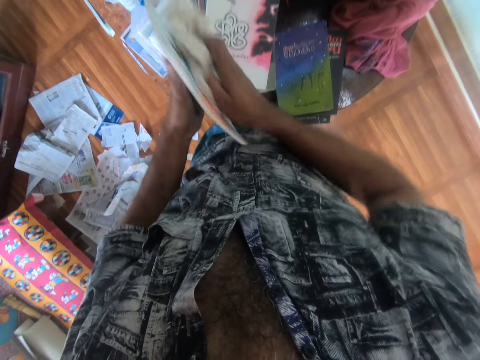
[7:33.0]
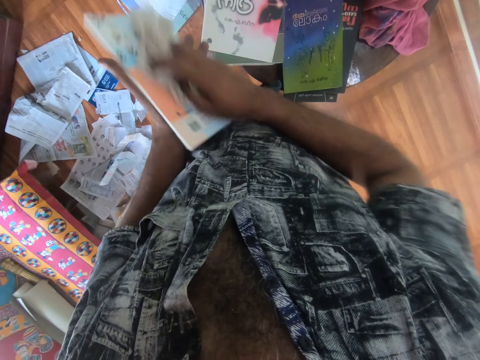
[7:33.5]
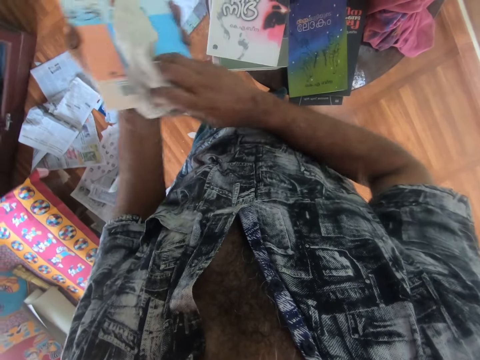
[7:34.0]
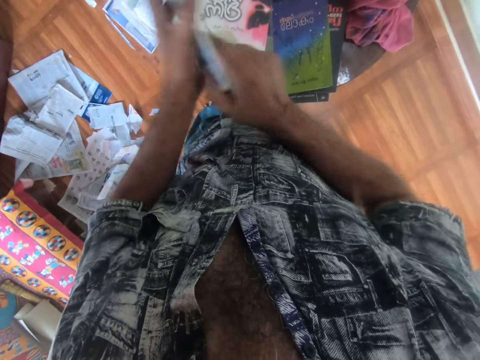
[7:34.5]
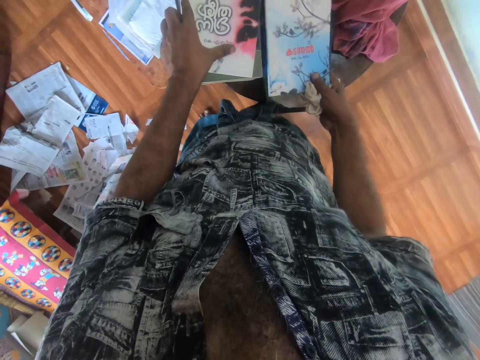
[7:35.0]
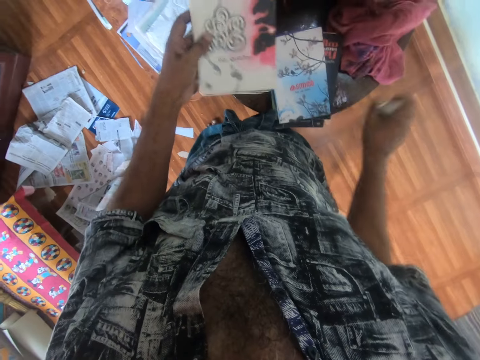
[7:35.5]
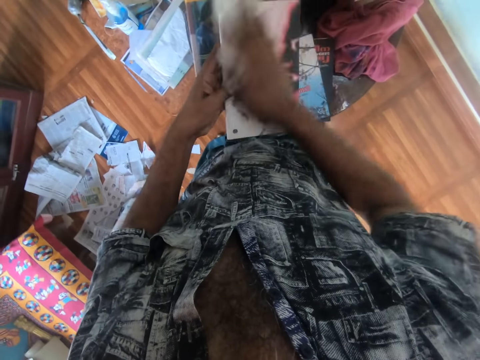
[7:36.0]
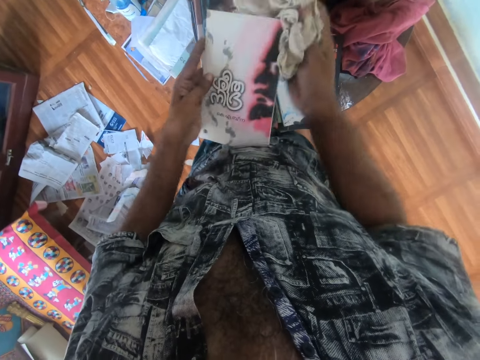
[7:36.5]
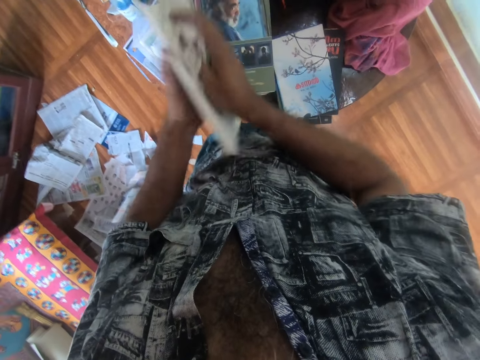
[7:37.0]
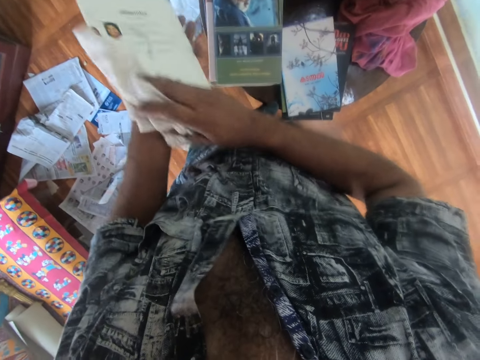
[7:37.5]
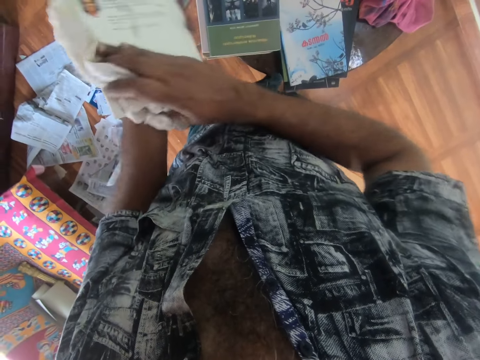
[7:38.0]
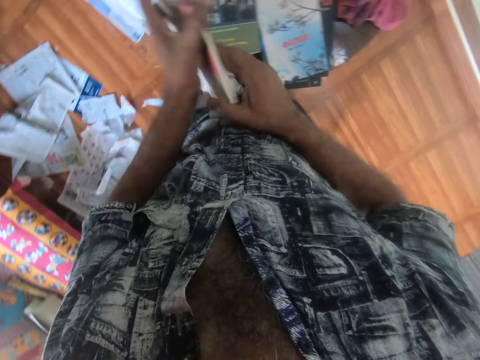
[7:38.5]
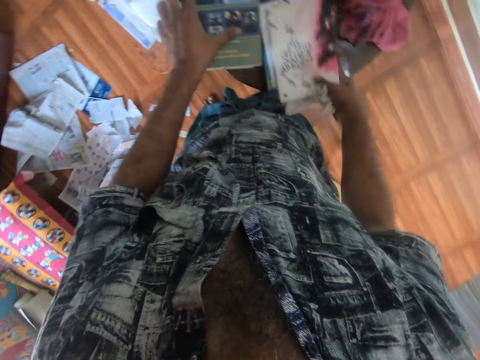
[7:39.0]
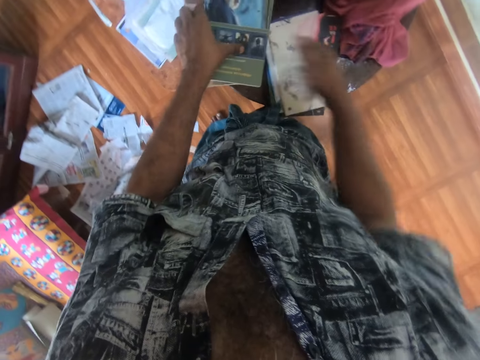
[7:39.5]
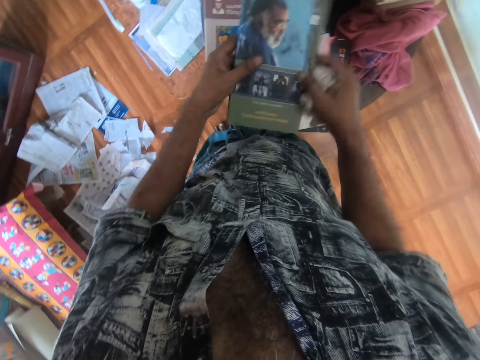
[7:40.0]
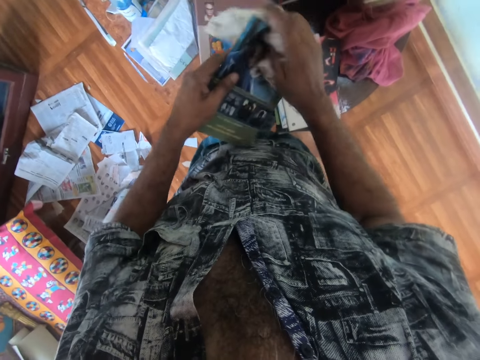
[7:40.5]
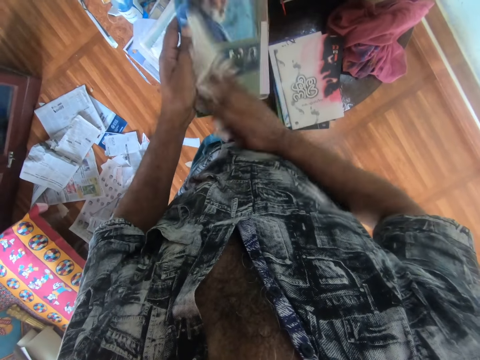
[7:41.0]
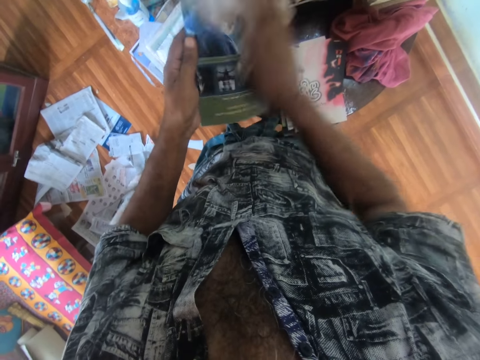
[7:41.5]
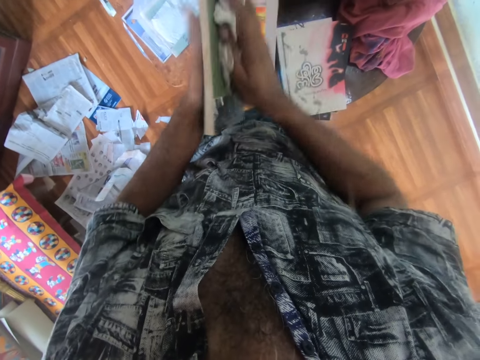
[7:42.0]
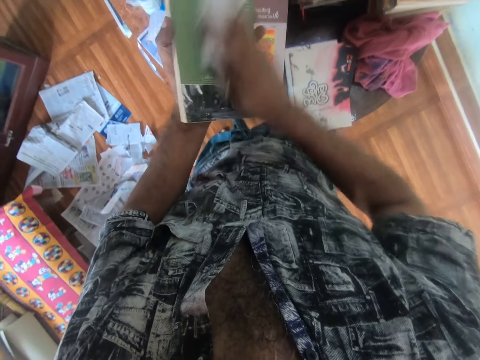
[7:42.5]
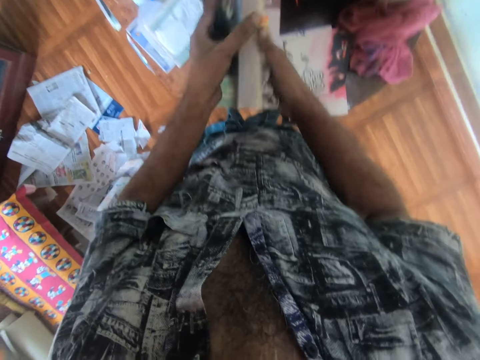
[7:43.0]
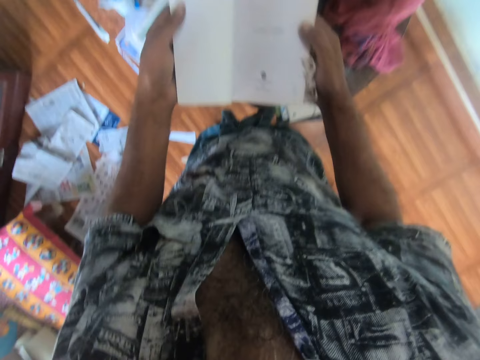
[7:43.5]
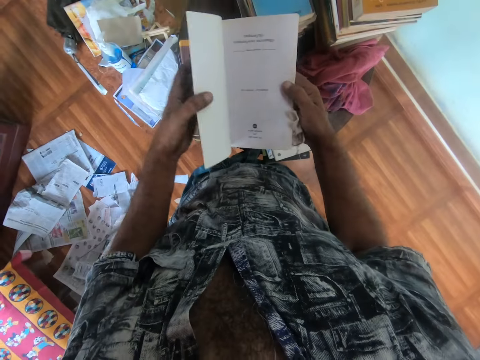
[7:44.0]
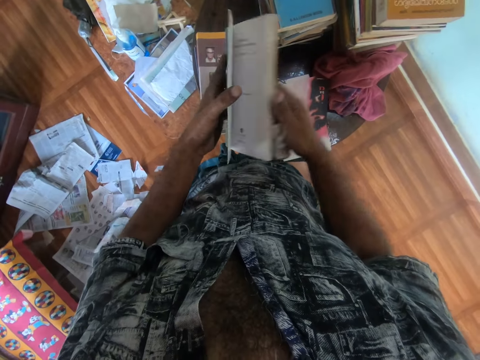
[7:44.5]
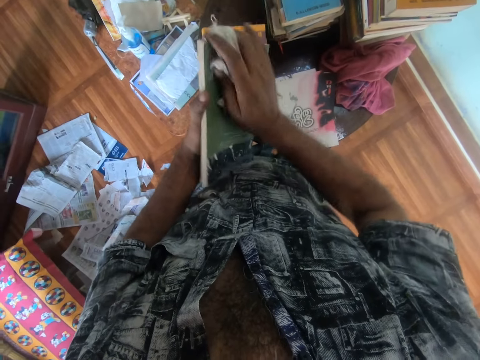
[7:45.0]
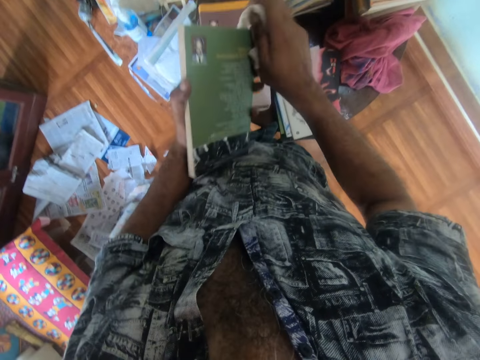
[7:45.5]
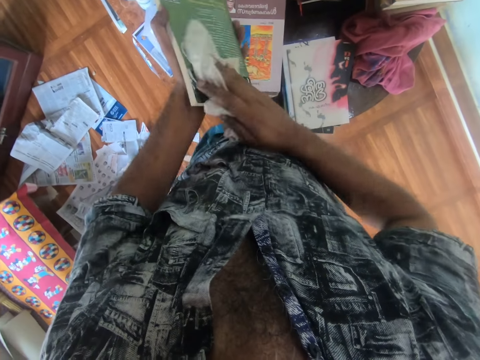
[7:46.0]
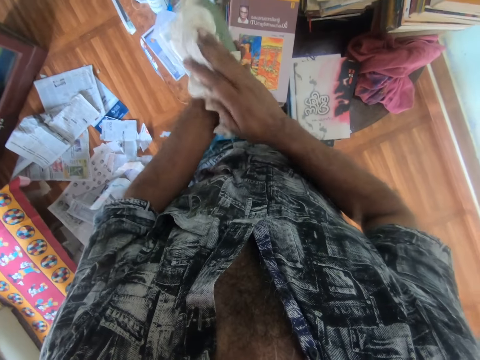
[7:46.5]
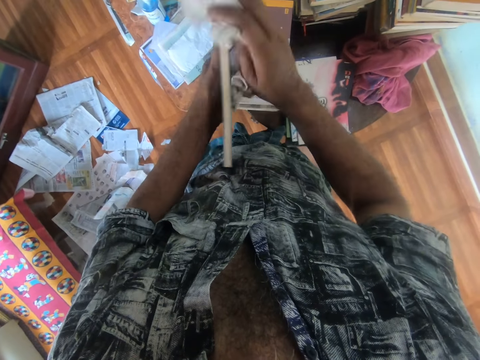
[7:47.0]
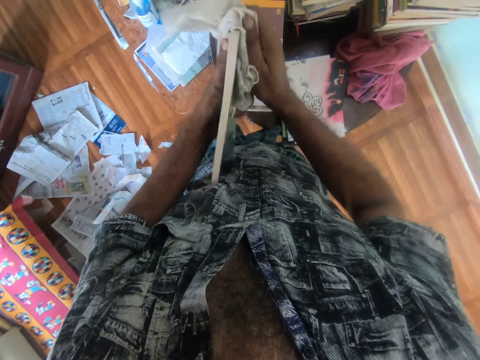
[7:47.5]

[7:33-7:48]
The camera wearer drops the book on the table with his right hand. He picks up a book on the table with his left hand. He cleans the book in his left hand with the handkerchief in his right hand. He drops the book on the table with his right hand. He picks up a book on the table with his left hand. He holds the book with both hands. He cleans the book in his left hand with the handkerchief in his right hand. He opens the book with both hands. He closes the book with both hands. He cleans the book in his left hand with the handkerchief in his right hand.

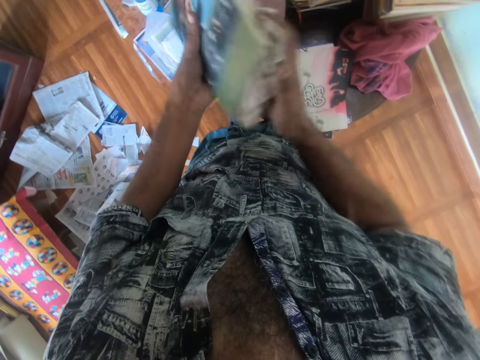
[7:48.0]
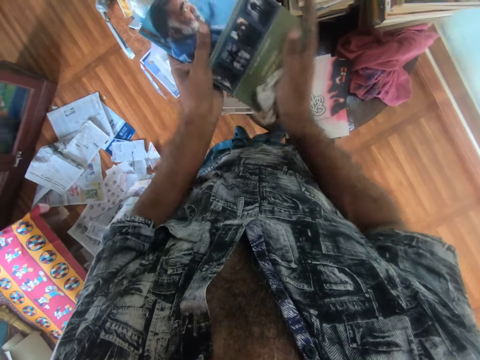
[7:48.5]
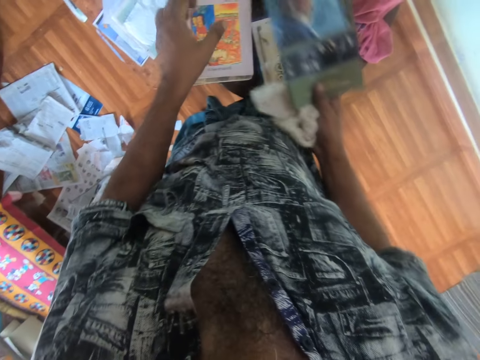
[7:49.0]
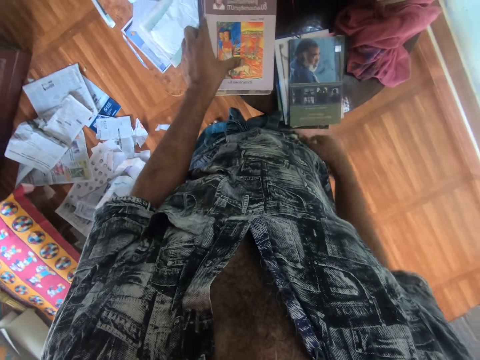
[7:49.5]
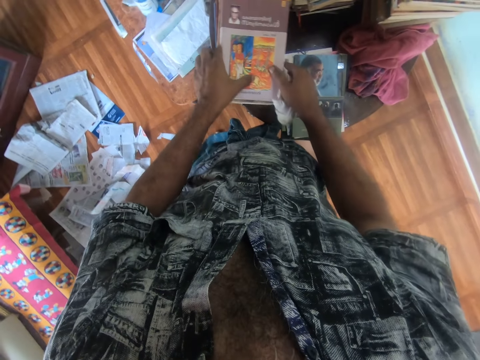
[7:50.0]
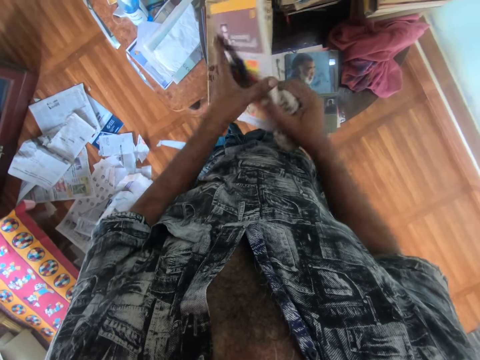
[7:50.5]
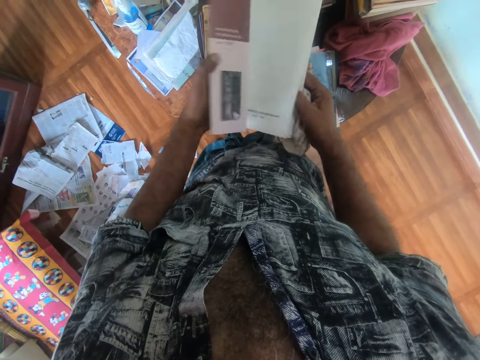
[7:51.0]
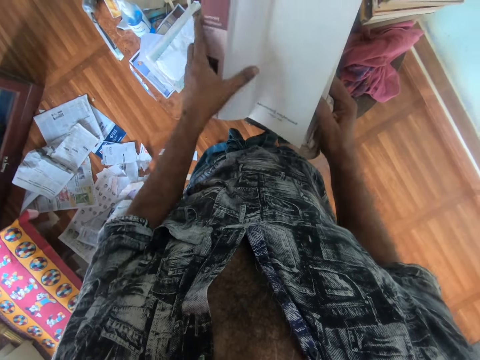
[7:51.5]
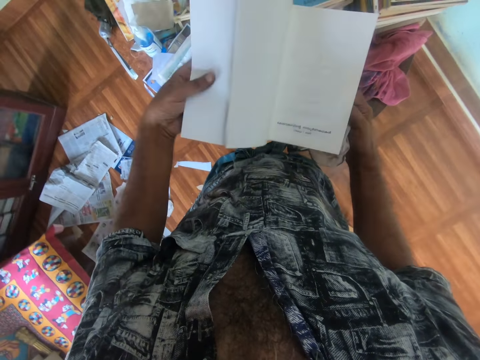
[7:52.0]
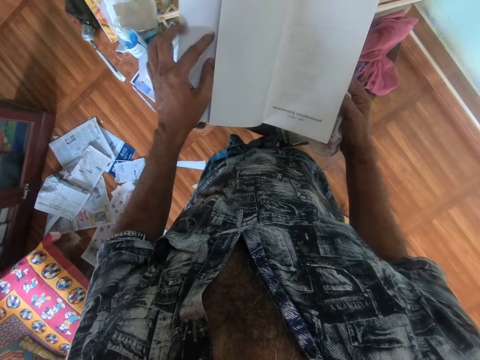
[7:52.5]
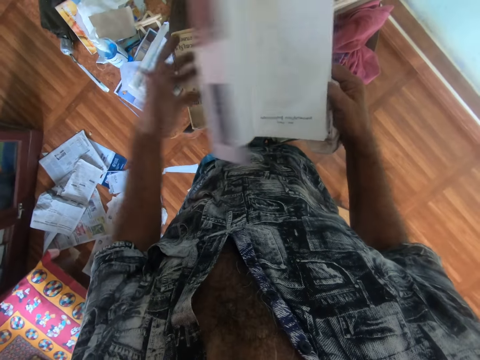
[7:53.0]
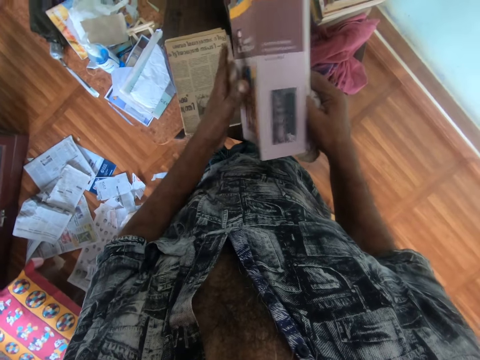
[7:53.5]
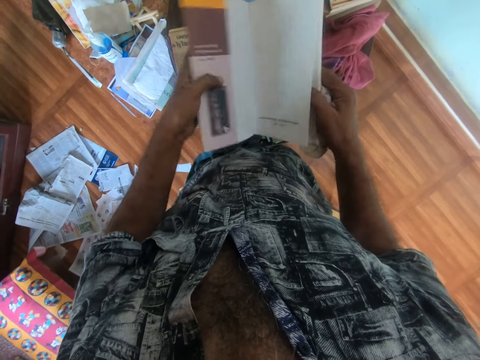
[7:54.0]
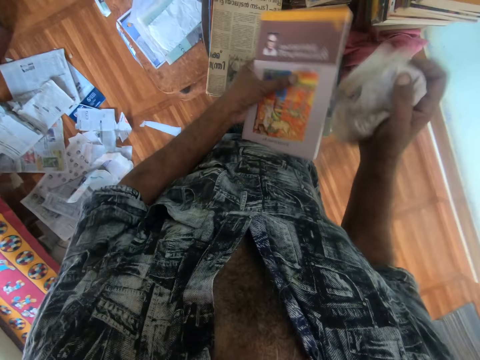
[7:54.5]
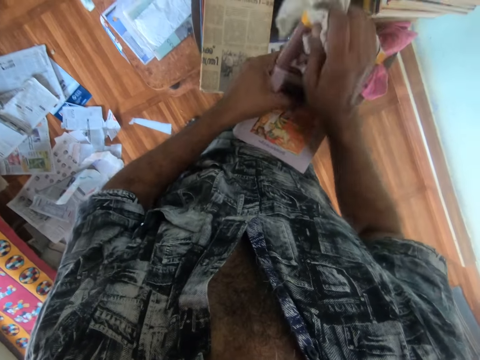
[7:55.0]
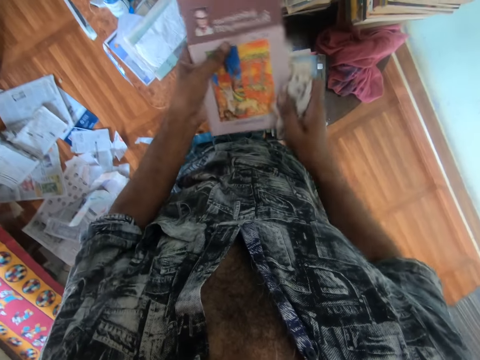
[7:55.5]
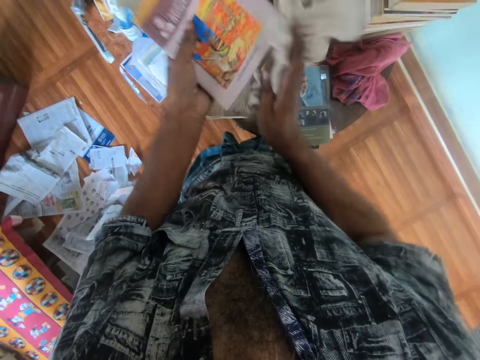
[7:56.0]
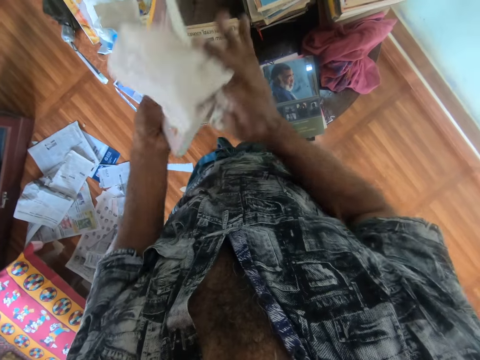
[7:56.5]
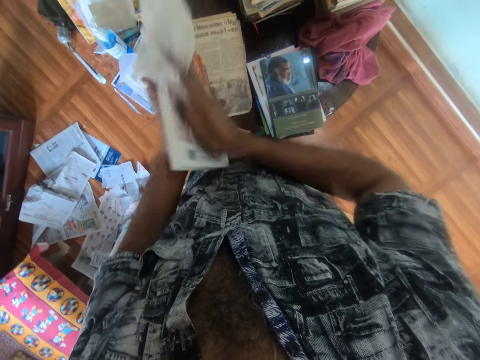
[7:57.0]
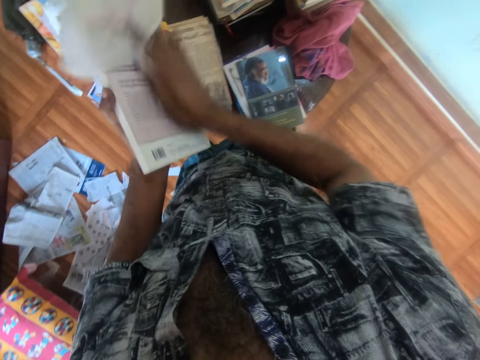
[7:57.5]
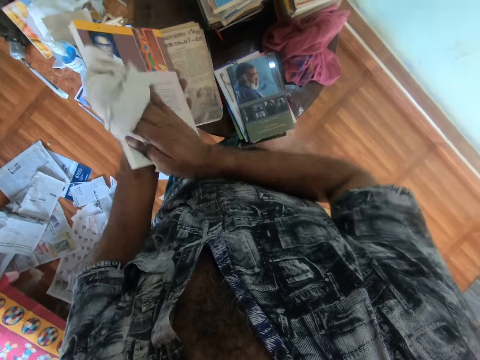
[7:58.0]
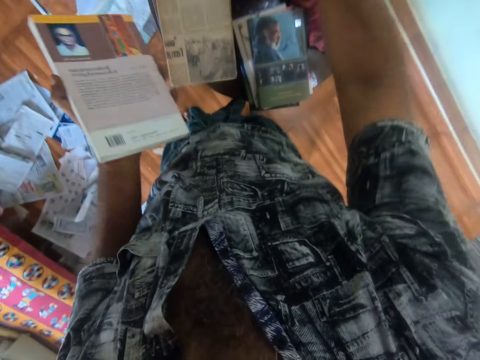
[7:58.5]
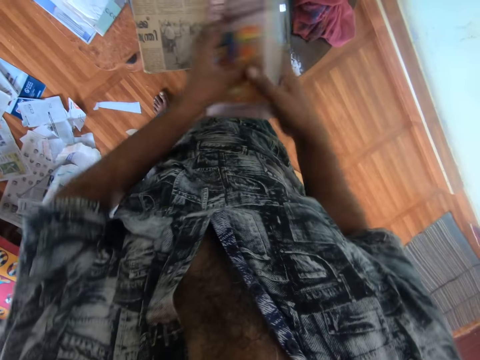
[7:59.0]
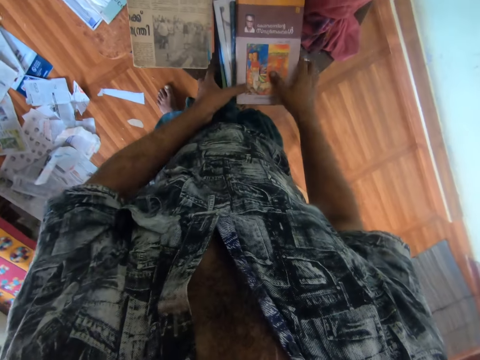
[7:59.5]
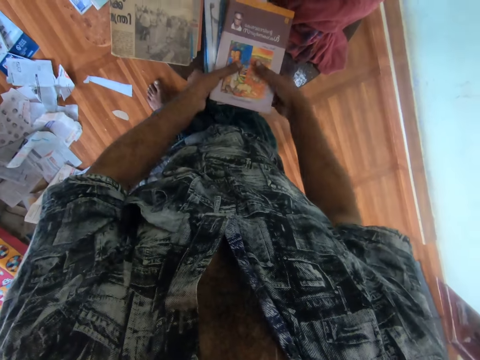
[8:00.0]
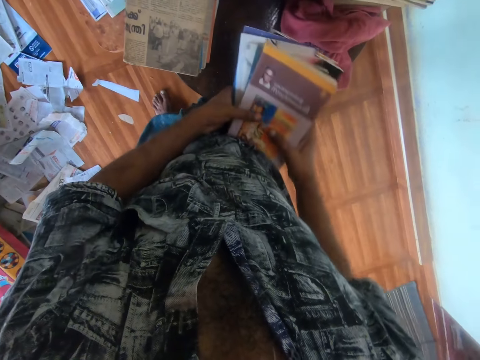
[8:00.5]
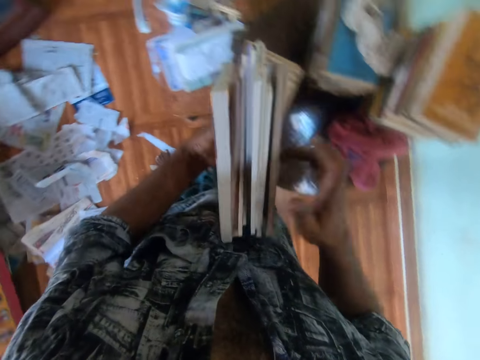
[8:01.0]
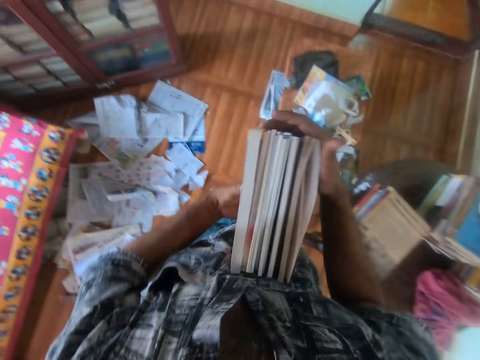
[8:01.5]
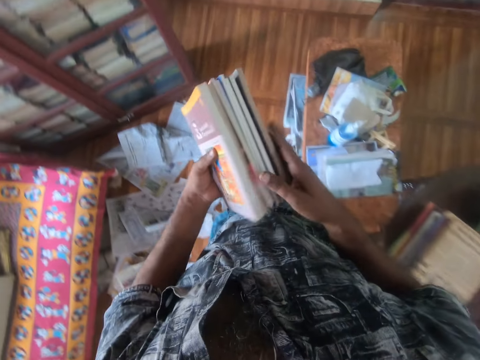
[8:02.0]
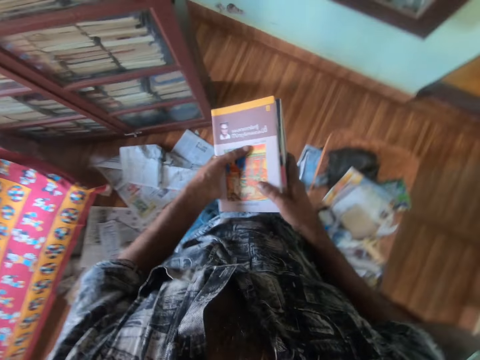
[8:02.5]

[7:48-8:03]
The camera wearer drops the book on the table with his right hand. He holds a book on the table with his left hand. He picks up the book on the table with both hands. He opens the book with both hands. He opens a wrapper on the book with his left hand. He closes the book with his left hand. He covers the wrapper on the book with his left hand. He cleans the book in his left hand with the handkerchief in his right hand. He drops the handkerchief in his right hand on some books on the table. He transfers the book from his left hand to his right hand. He drops the book on the table with both hands. He carries a stack of books on the table with both hands. He picks up the books. He arranges the stack of books in his left hand with his right hand. He walks in the house.
